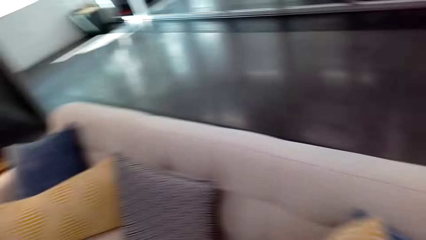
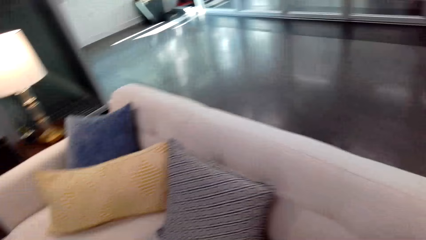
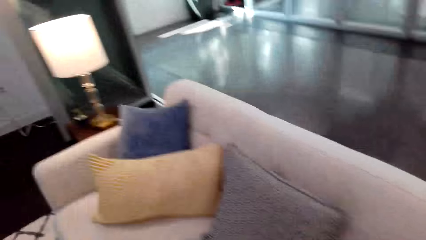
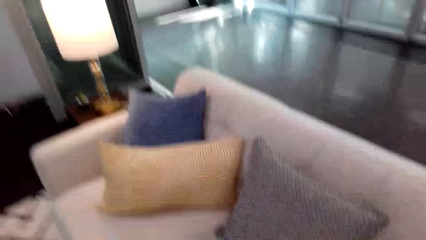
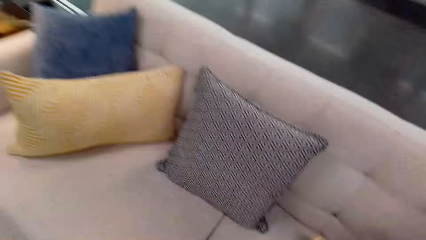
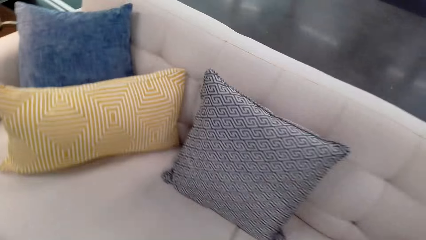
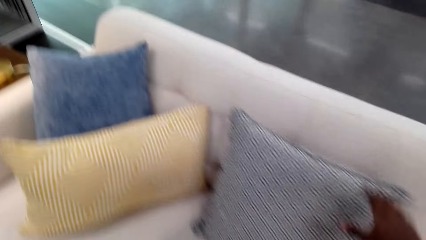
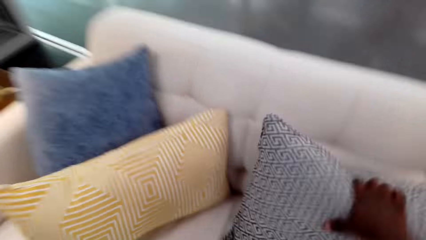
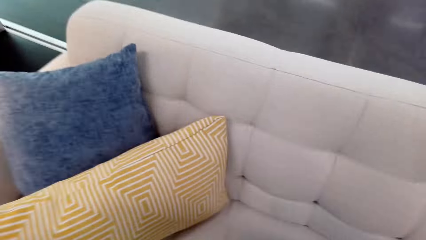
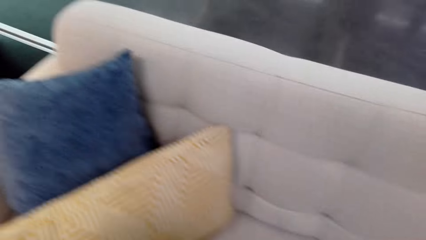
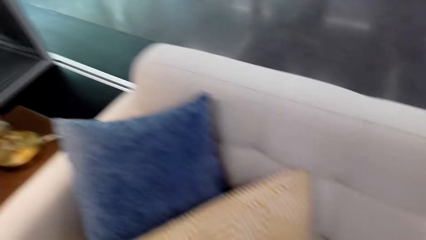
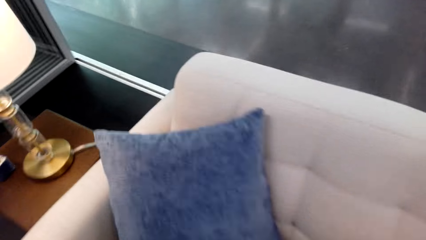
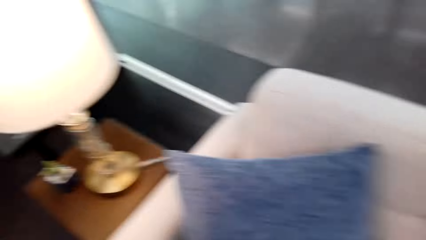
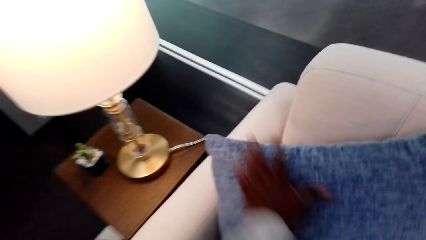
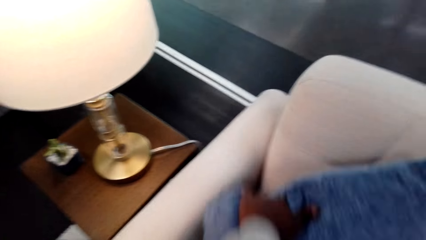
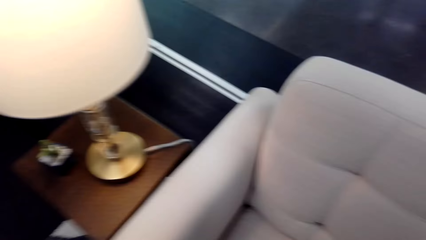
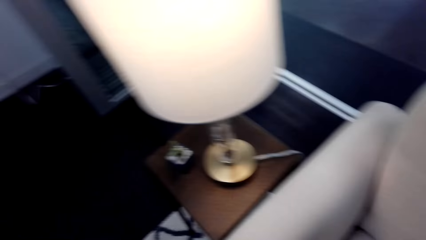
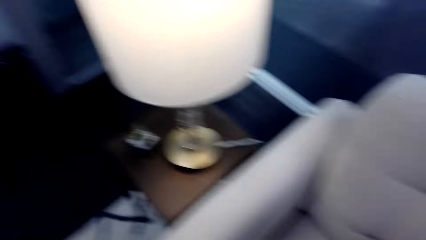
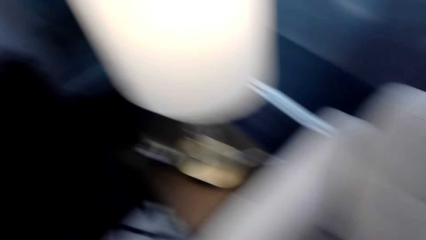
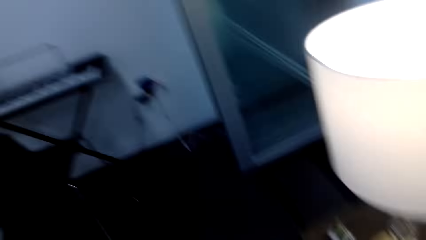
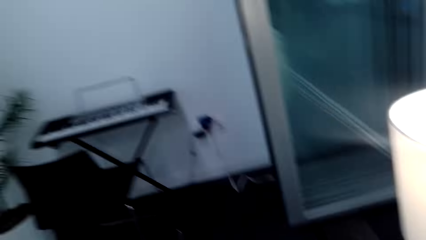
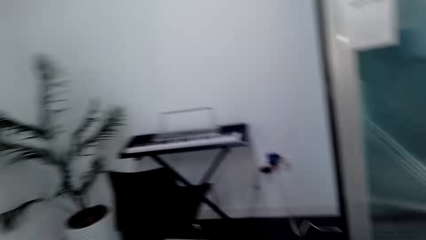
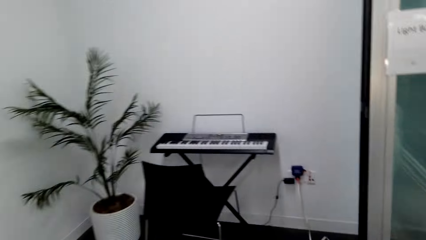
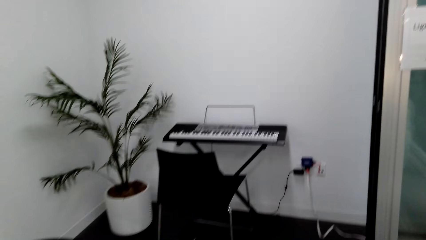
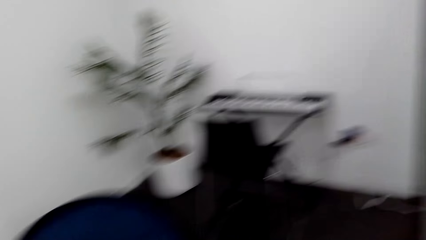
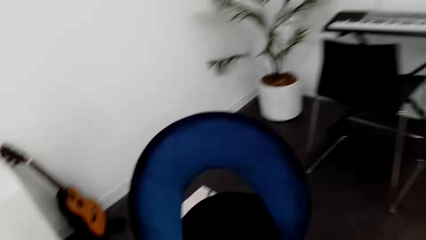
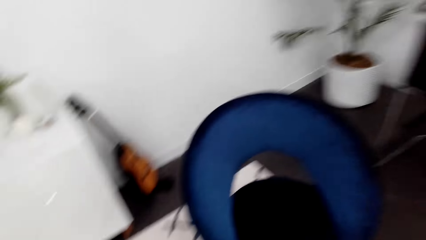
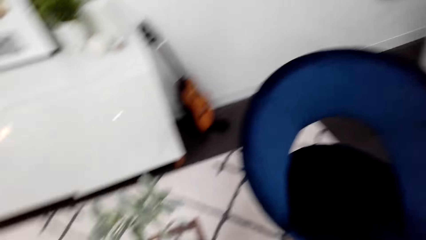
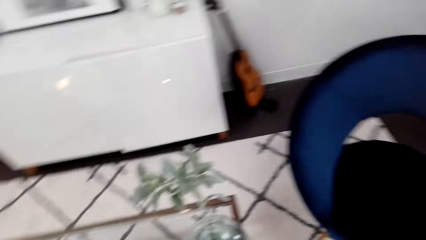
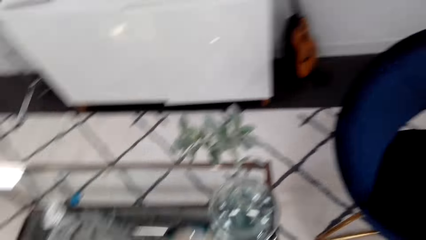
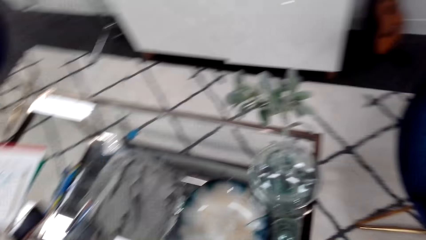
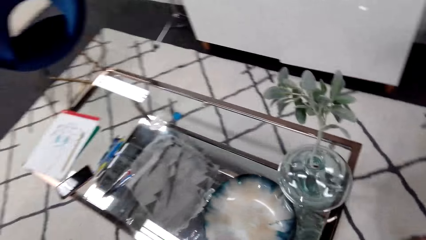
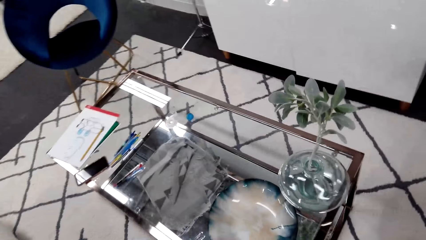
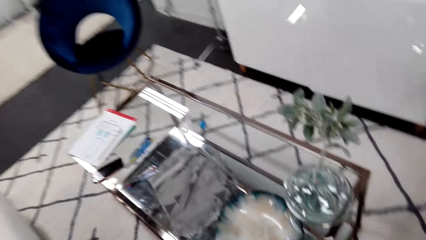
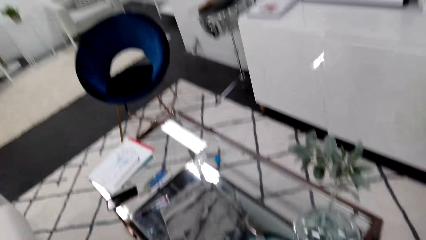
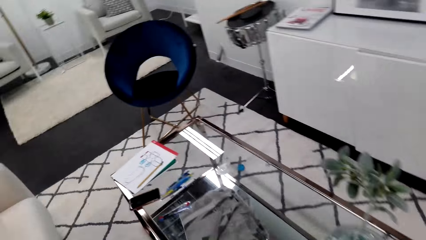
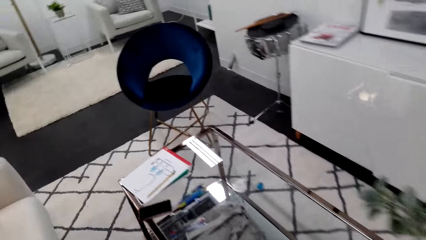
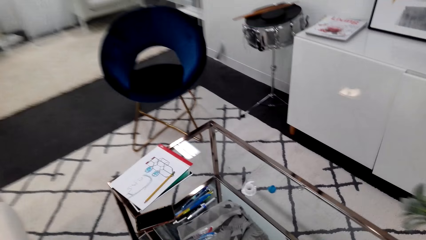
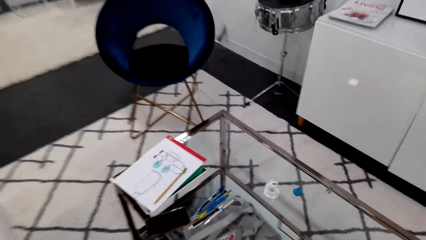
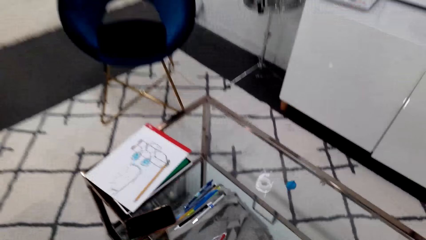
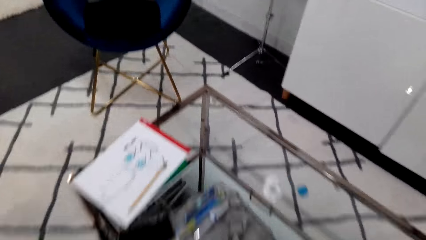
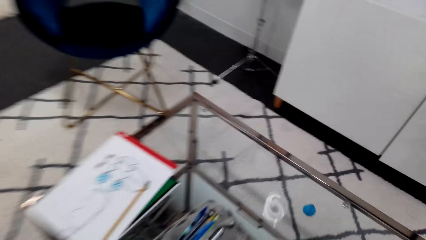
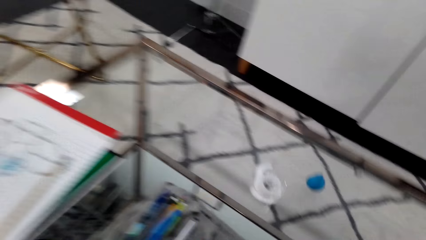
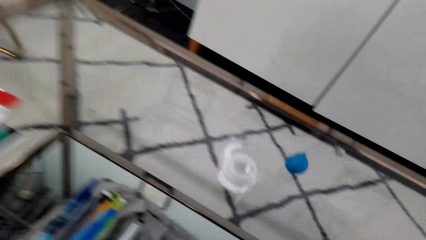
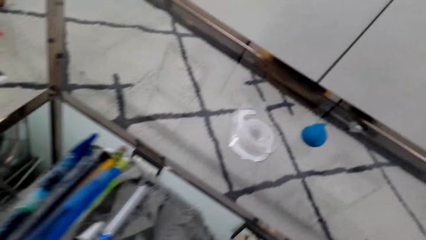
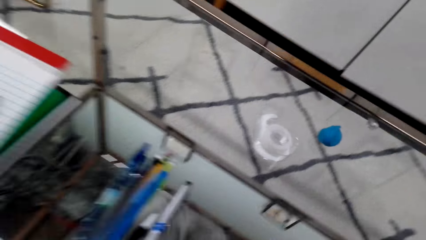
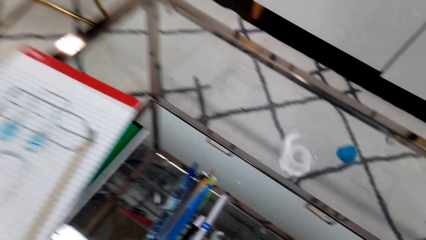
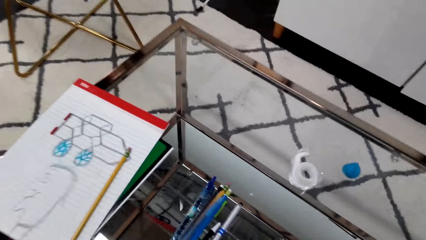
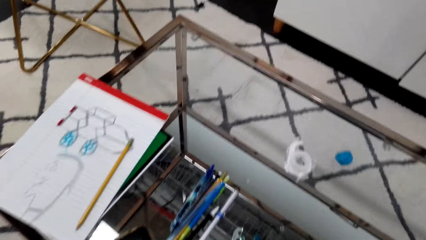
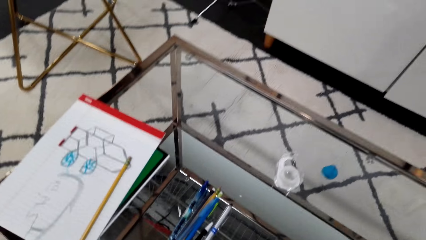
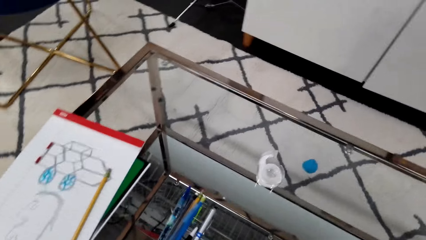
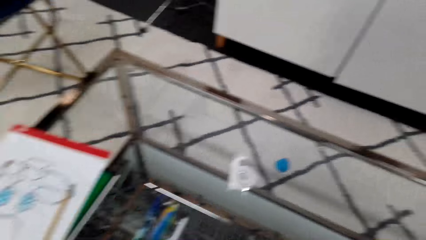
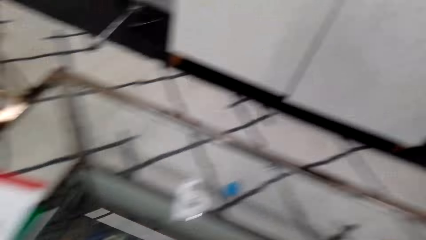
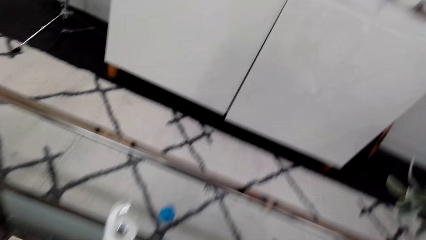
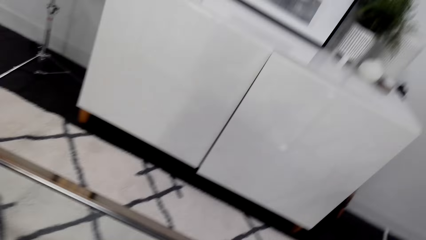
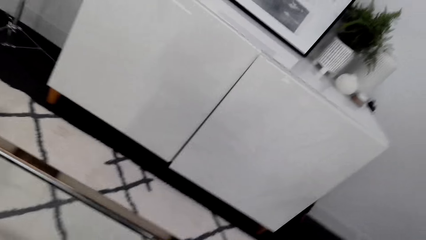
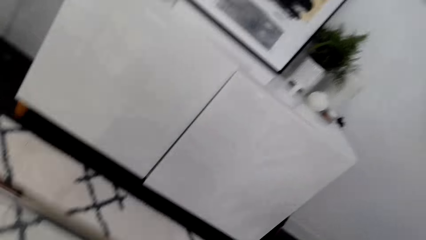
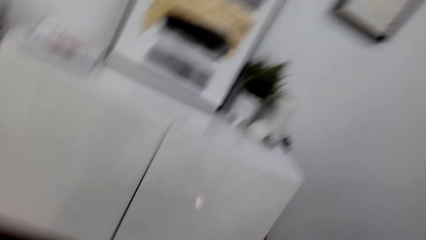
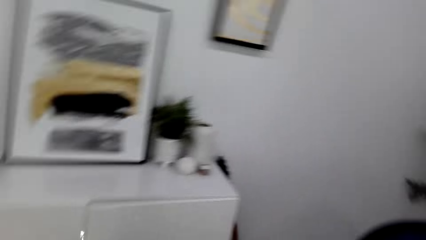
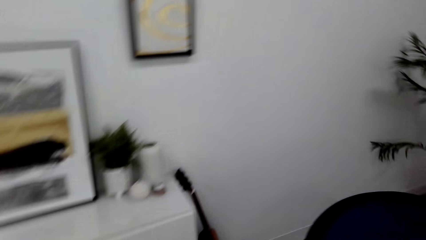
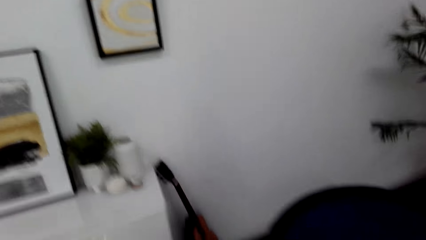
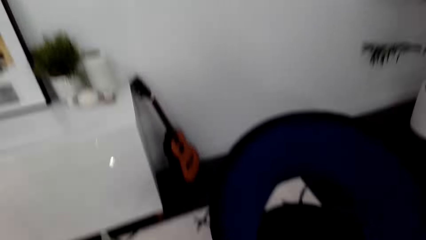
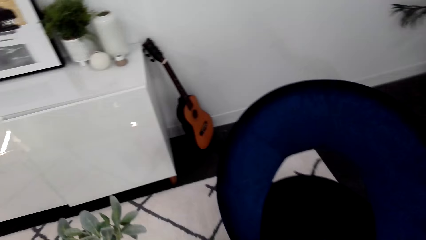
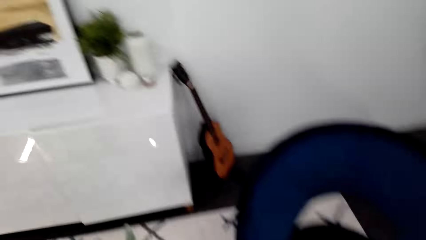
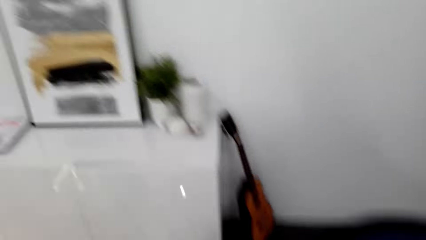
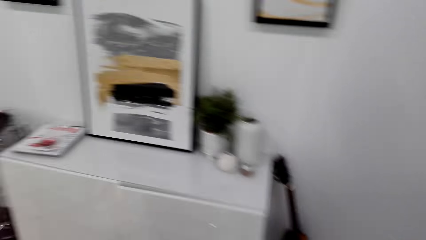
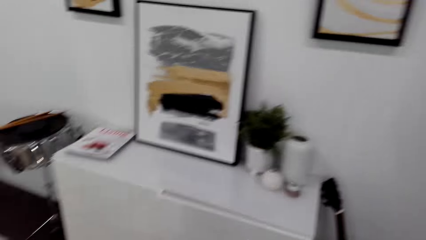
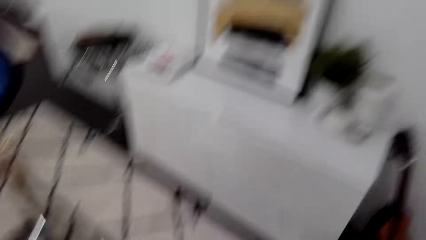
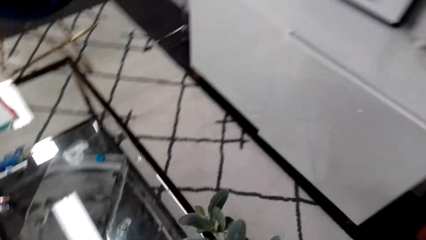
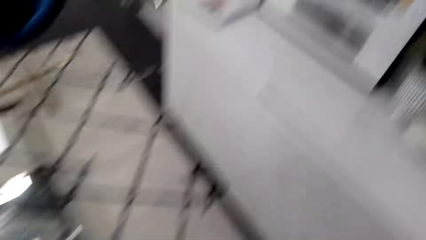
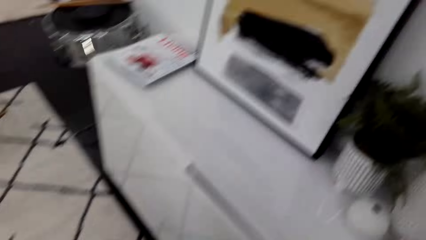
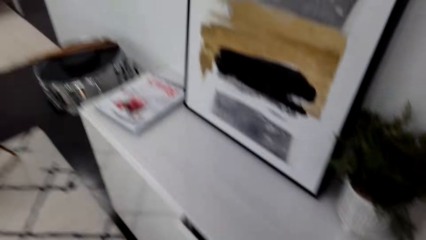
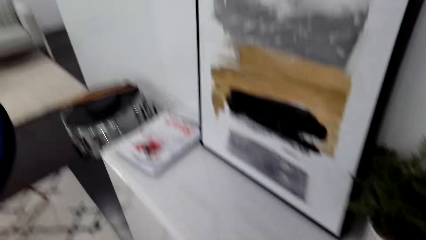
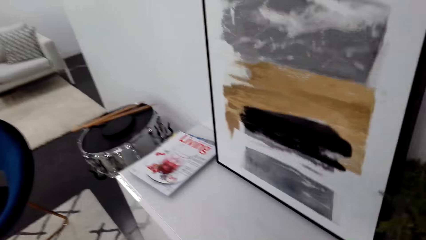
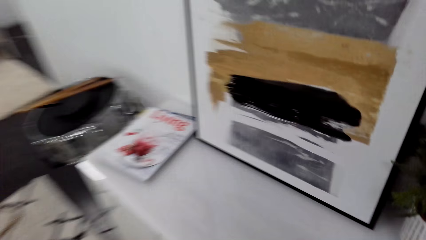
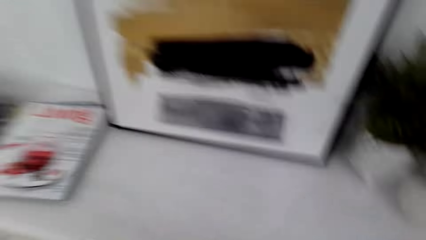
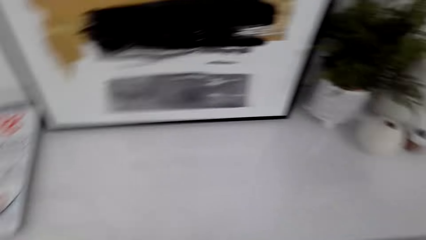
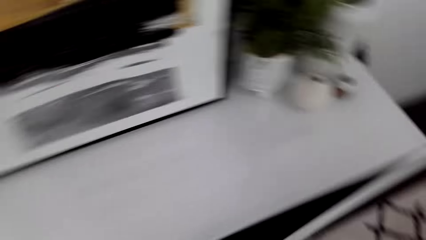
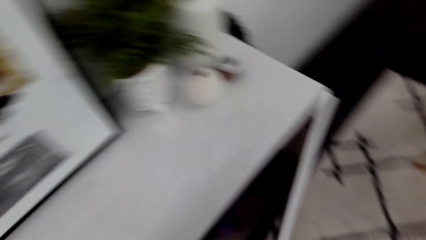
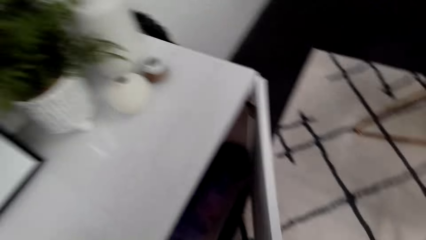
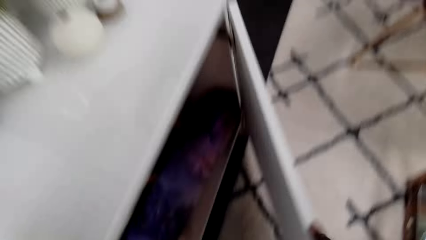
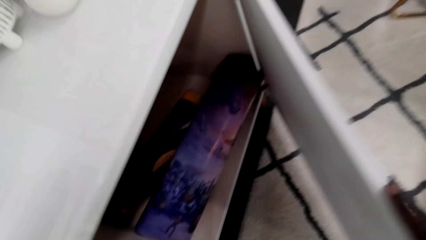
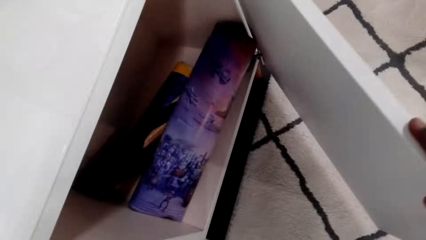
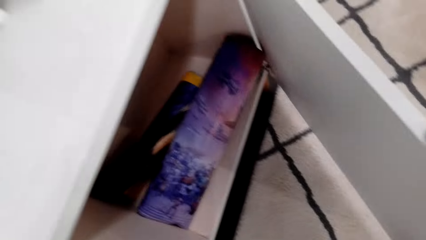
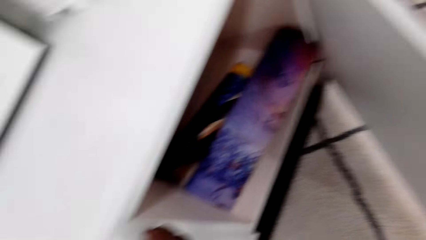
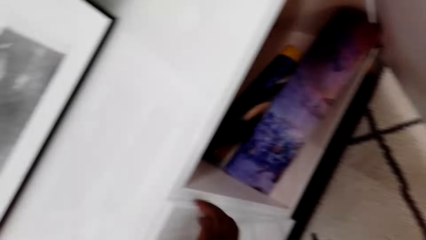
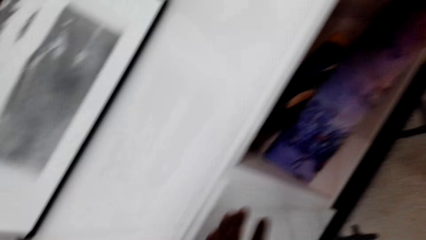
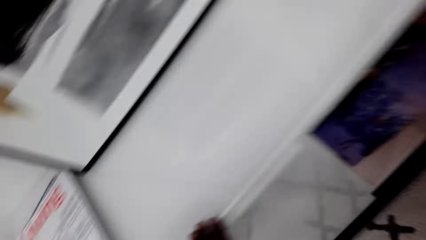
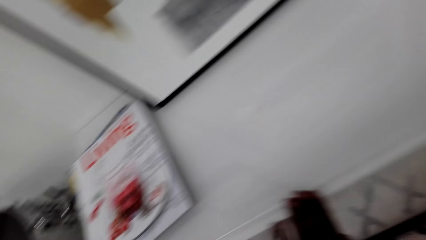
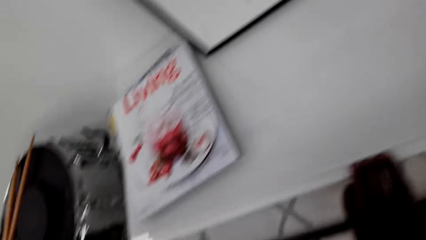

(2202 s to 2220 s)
The camera wearer searches the seat and picks the cushions. They look around. They walk towards the cabinet. They open the cabinet. They look inside the cabinet.
